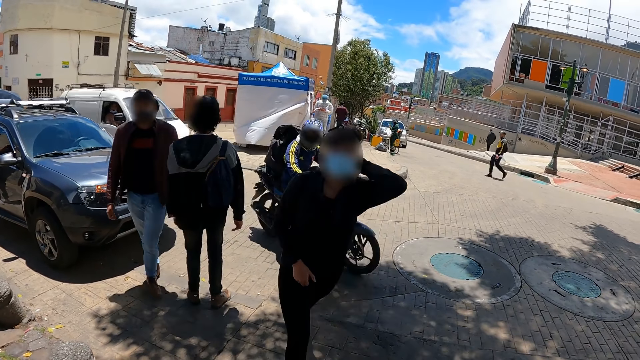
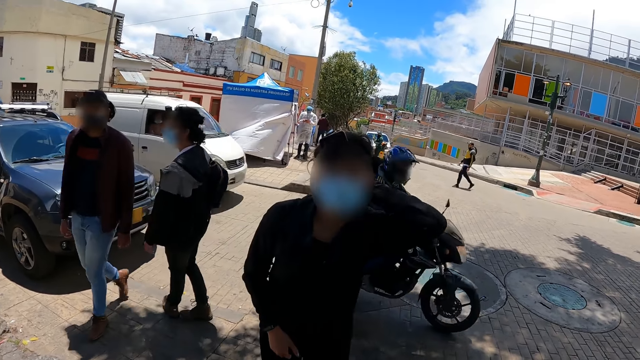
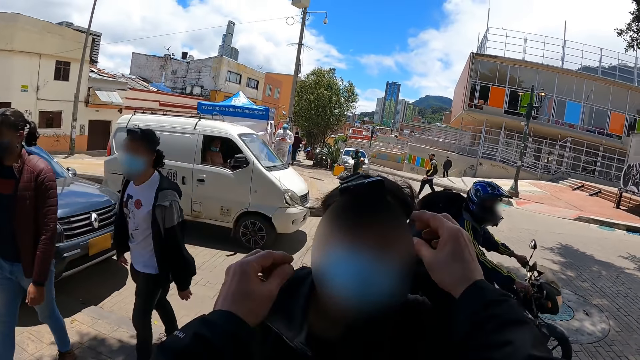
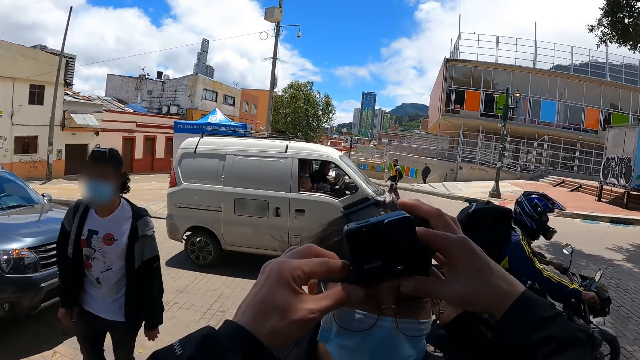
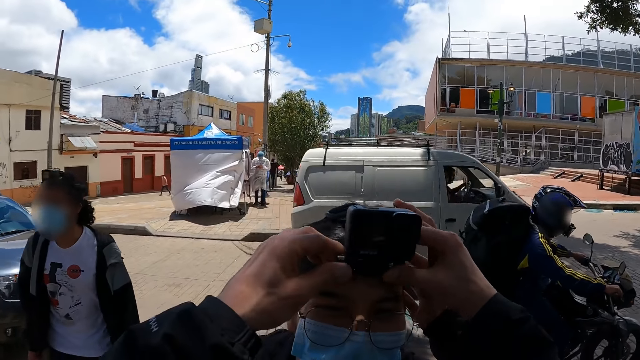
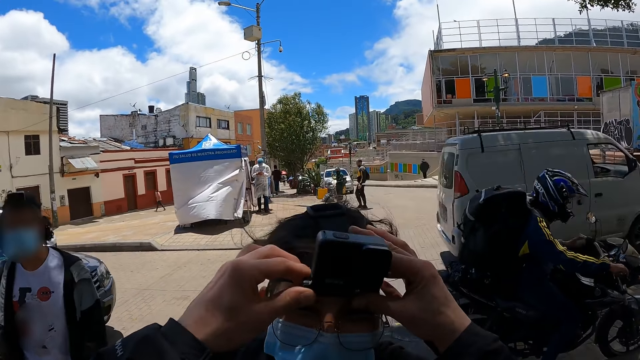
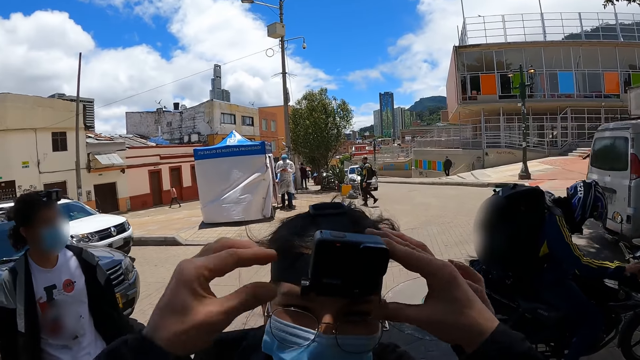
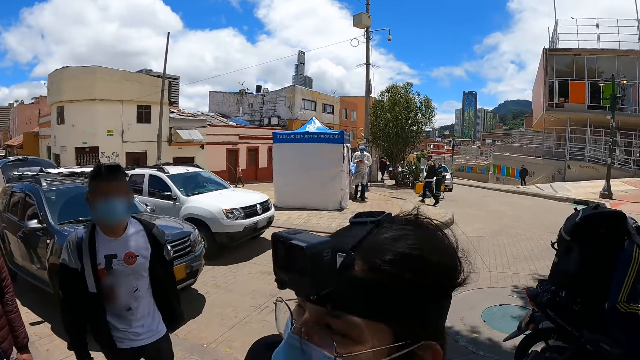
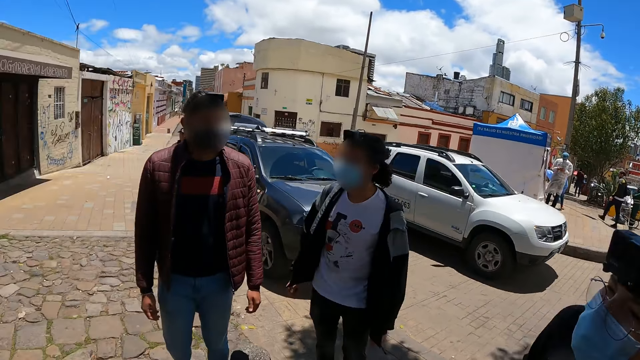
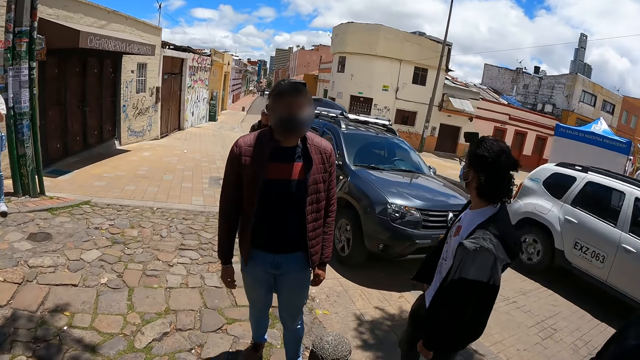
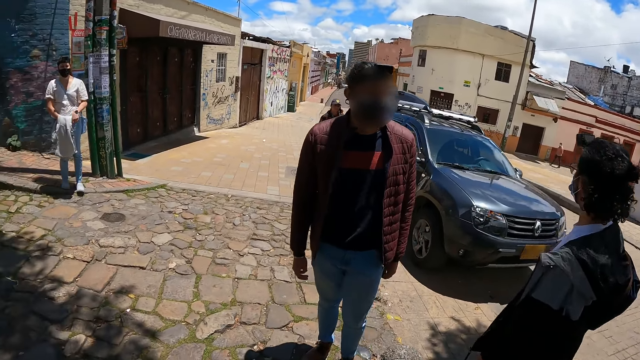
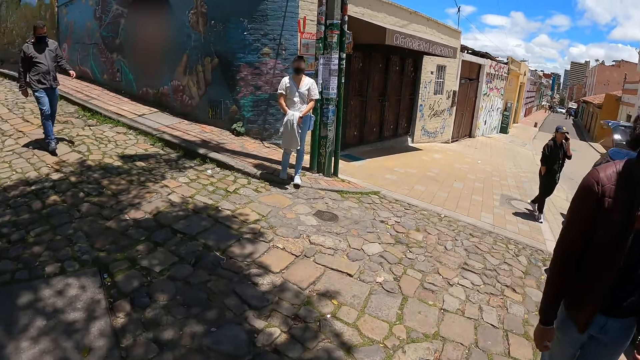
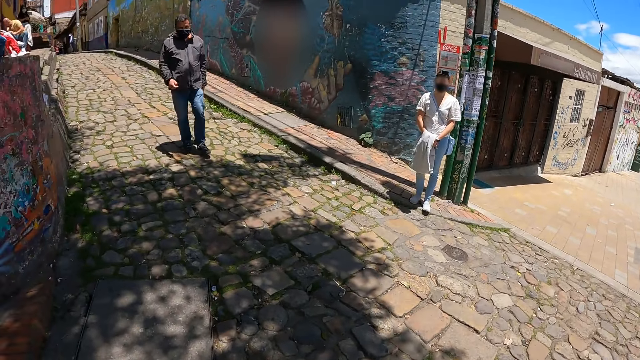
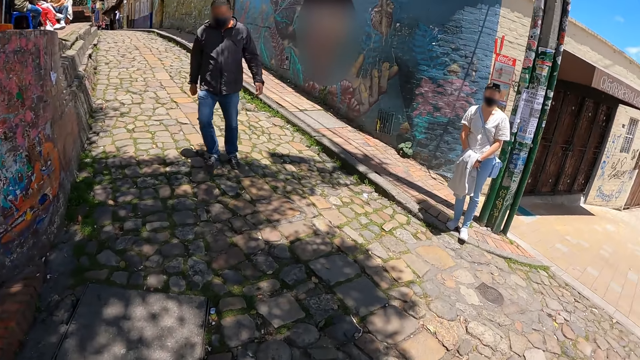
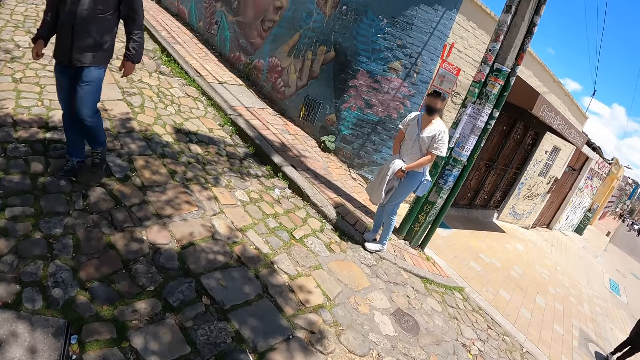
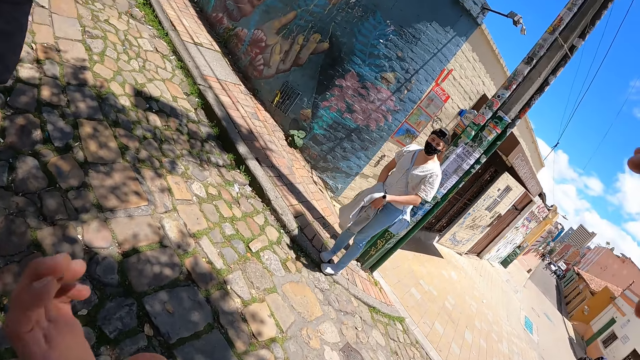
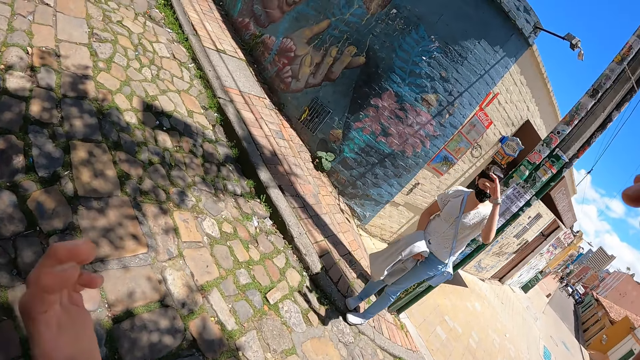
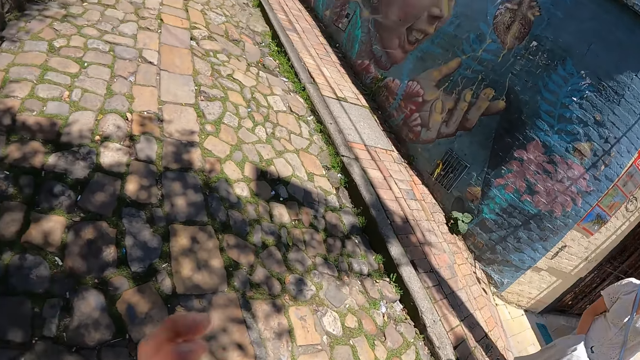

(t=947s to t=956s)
The camera wearer adjusts the camera of a woman. The woman adjusts the camera with both hands. The camera wearer looks left and turns left. They look around. They walk forward and turn left.

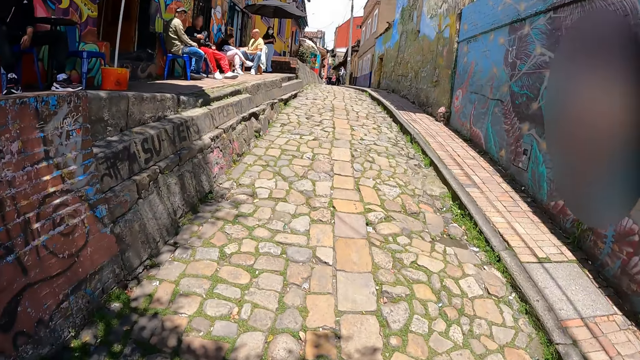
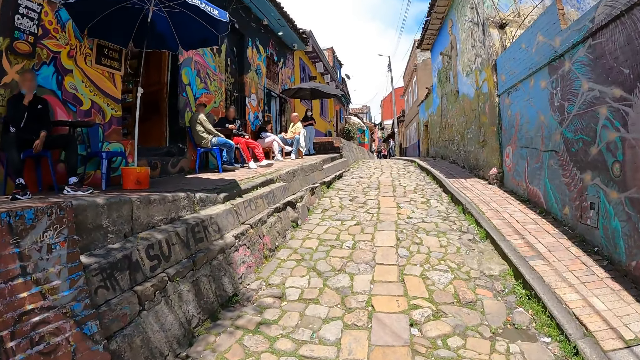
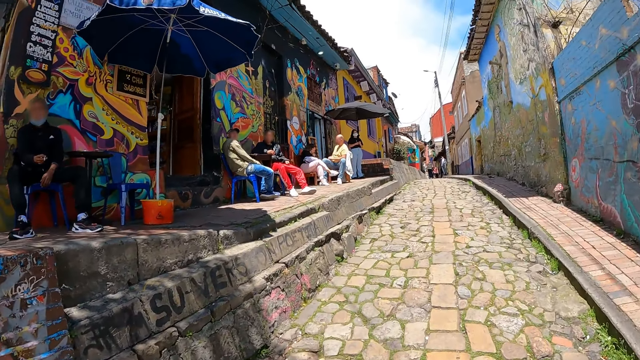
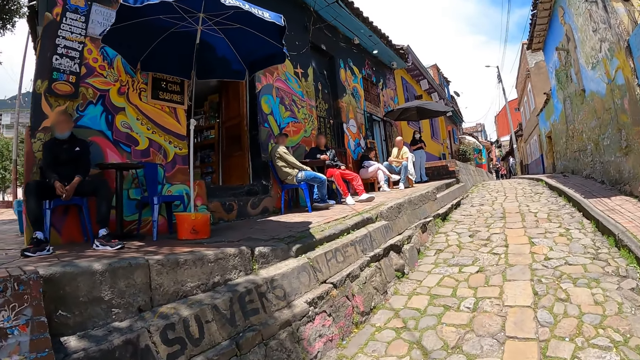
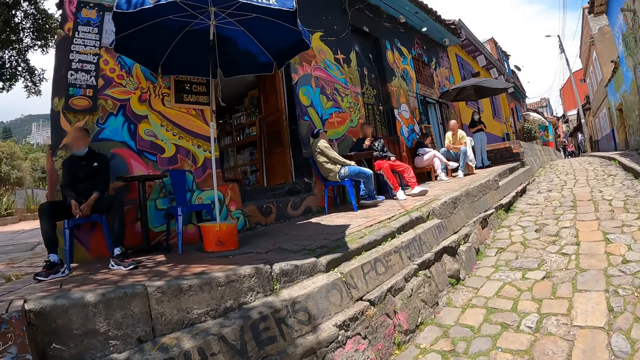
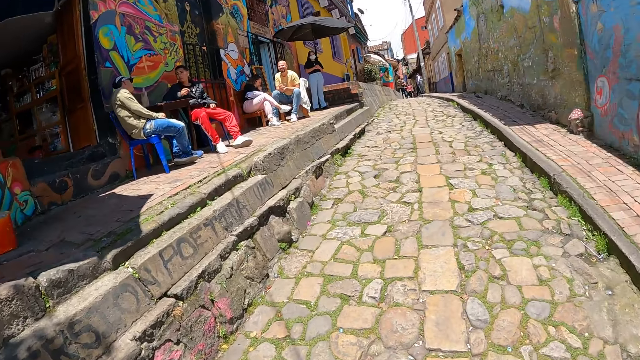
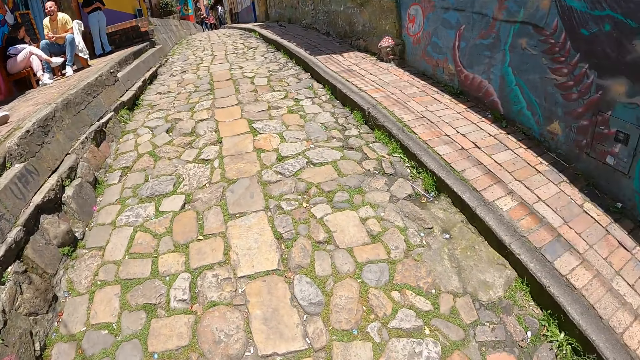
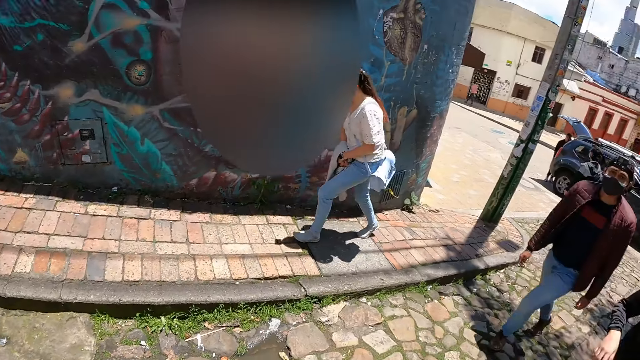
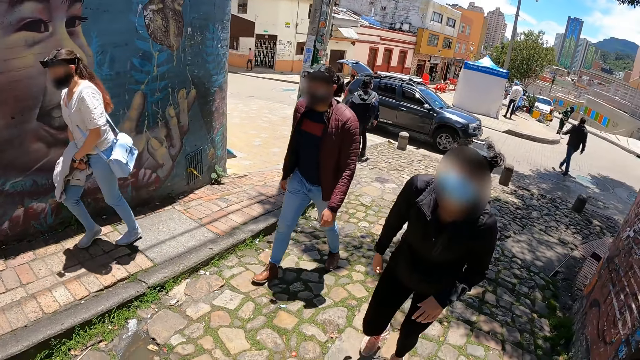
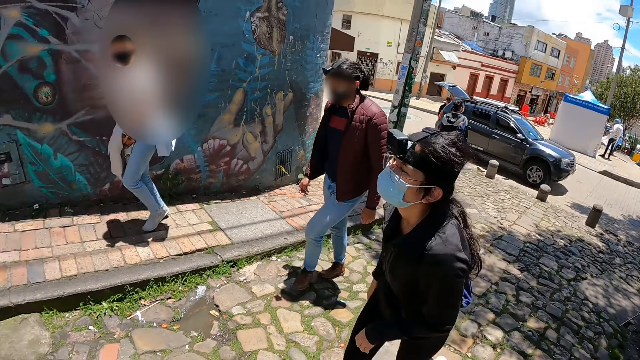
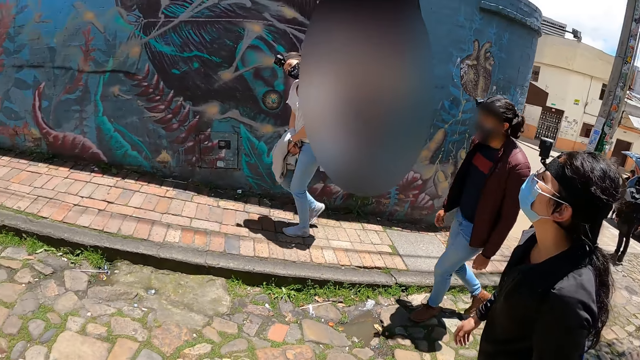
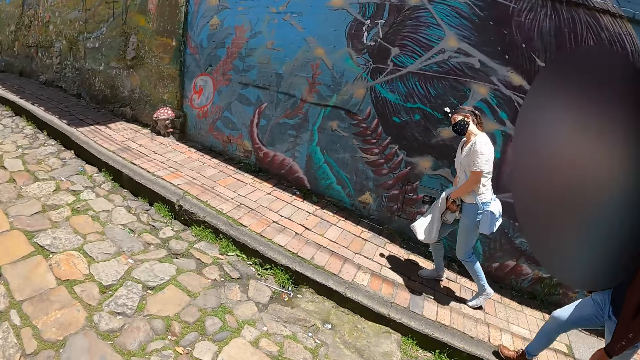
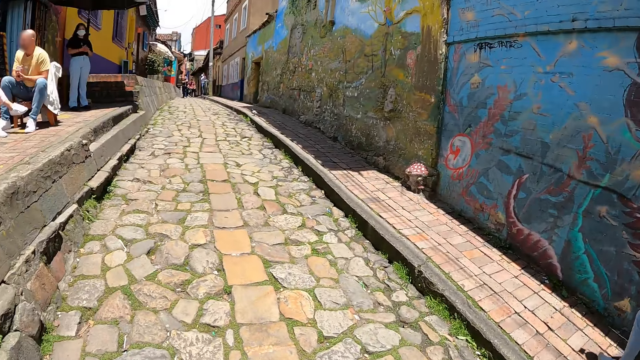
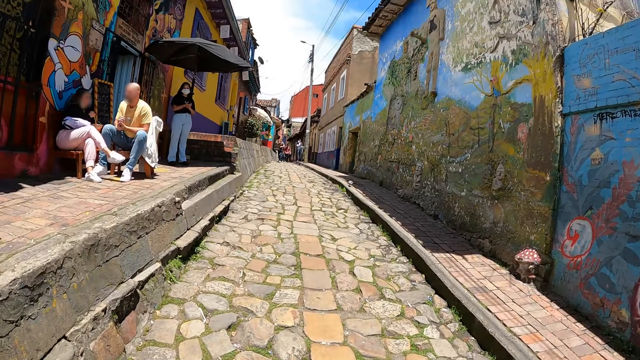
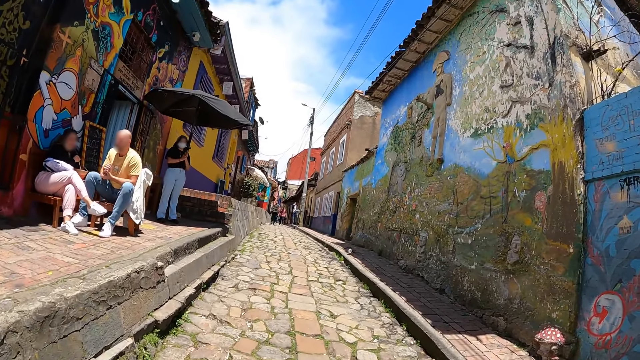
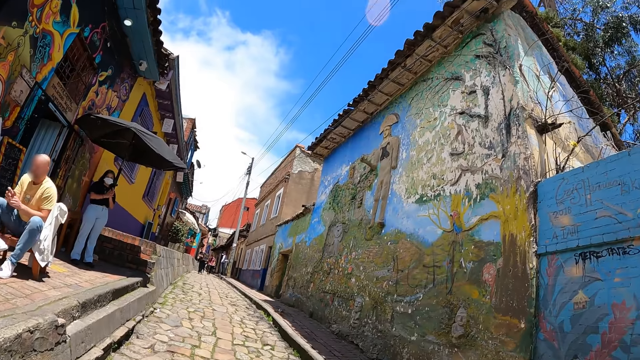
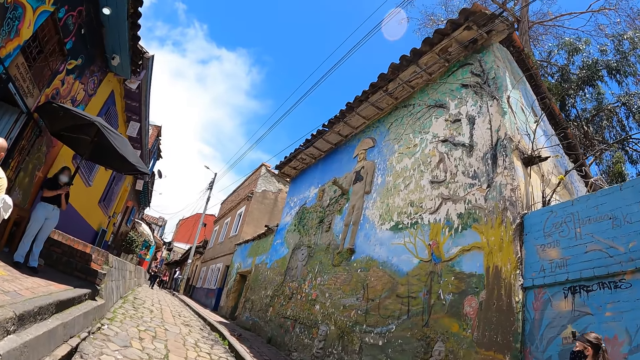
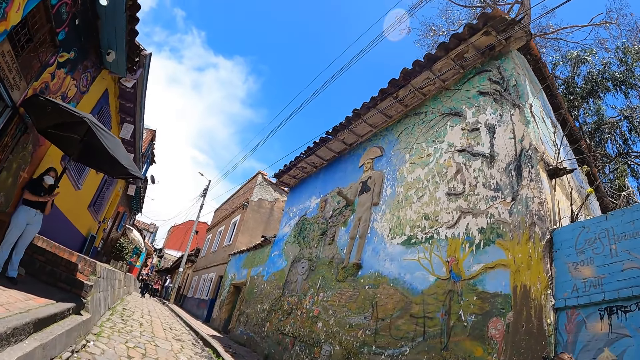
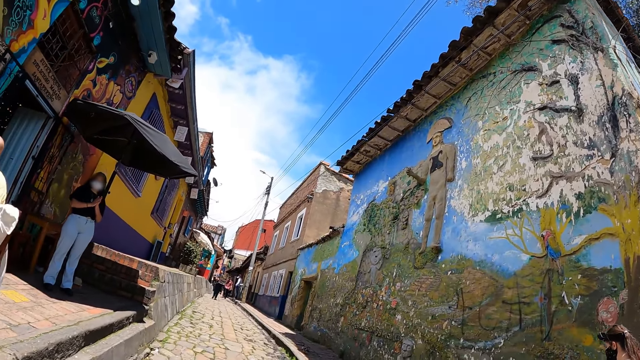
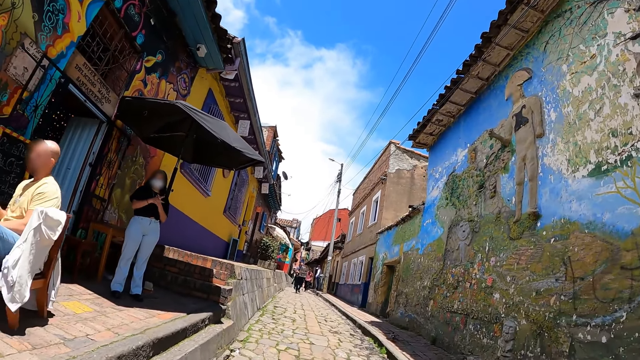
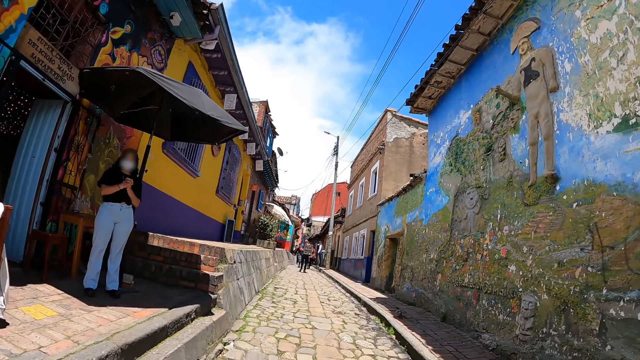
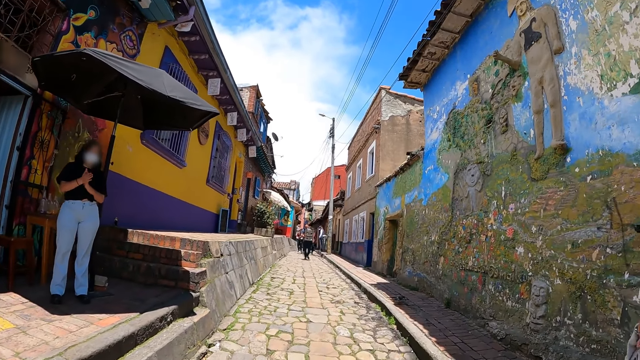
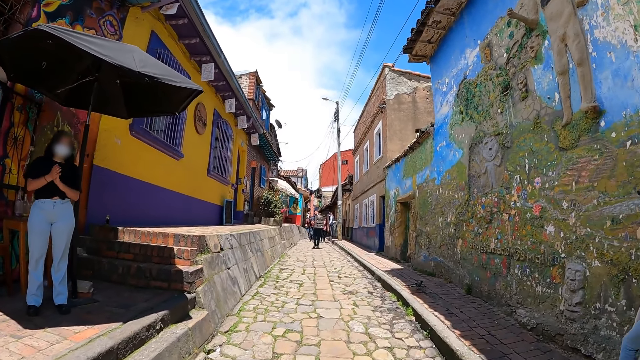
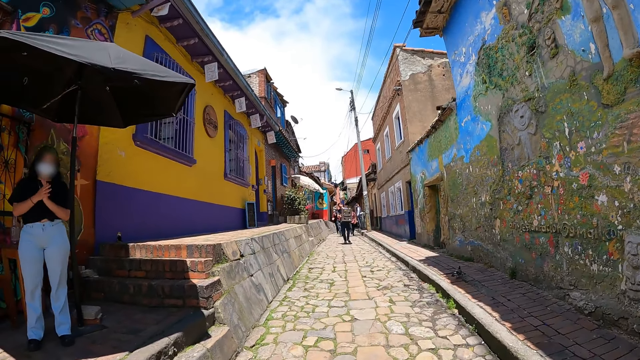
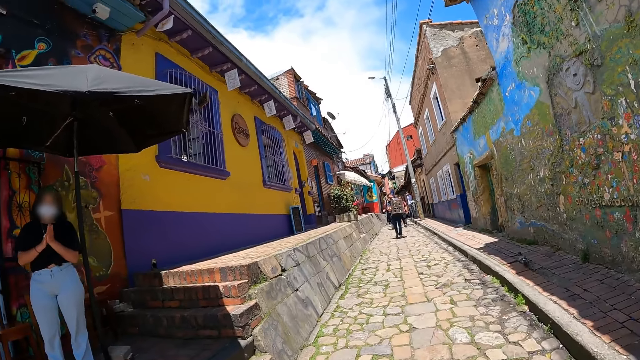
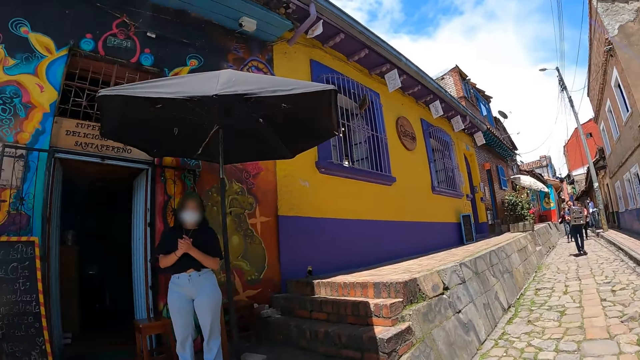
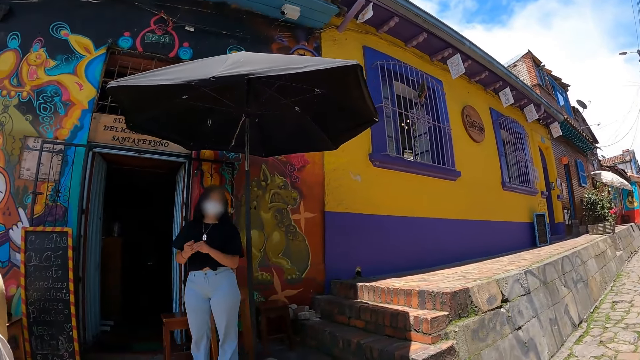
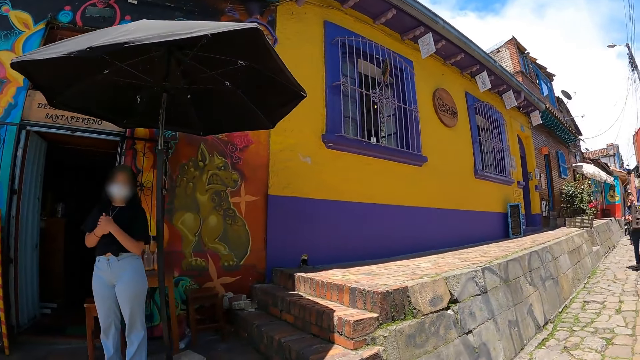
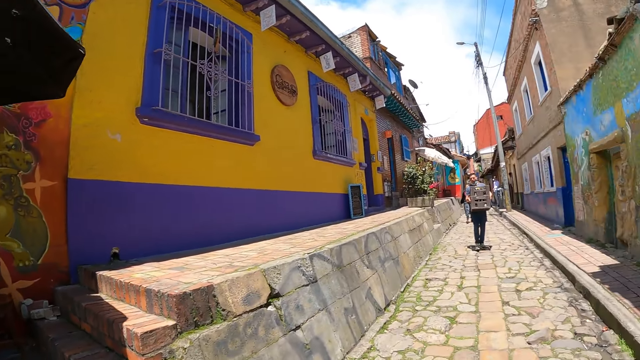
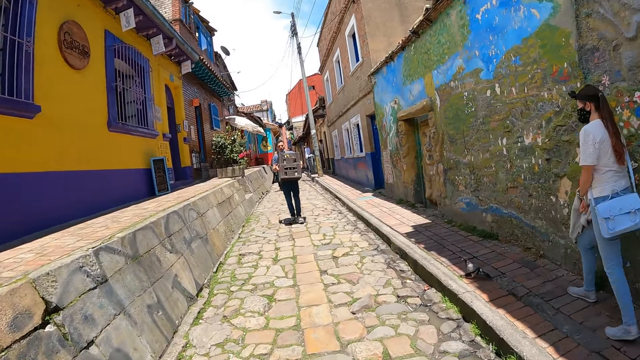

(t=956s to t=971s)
The camera wearer walks forward. They look left and turn back. A woman, a man and another woman walk around. The camera wearer converses with a man, a woman, another woman and another man. They turn back. They look forward and look up. They walk around. They look forward and look left. They converse with a woman.
